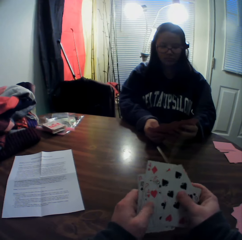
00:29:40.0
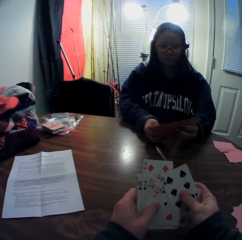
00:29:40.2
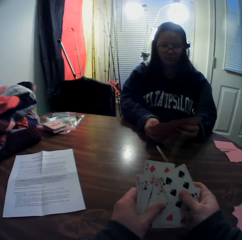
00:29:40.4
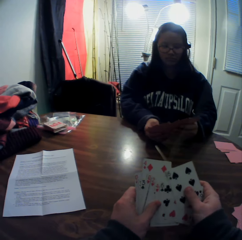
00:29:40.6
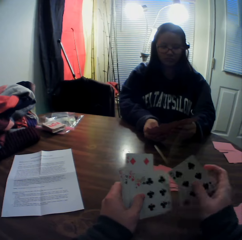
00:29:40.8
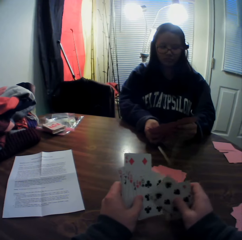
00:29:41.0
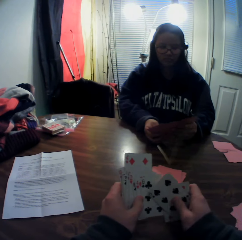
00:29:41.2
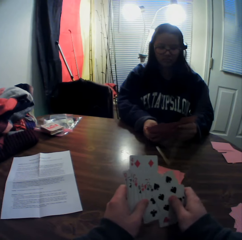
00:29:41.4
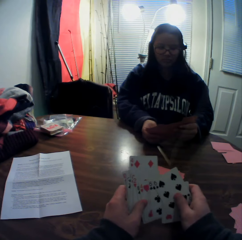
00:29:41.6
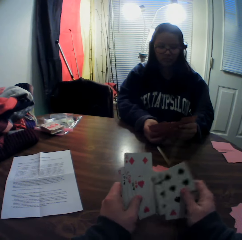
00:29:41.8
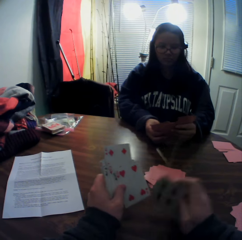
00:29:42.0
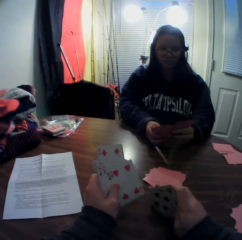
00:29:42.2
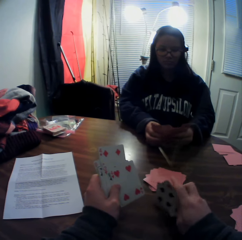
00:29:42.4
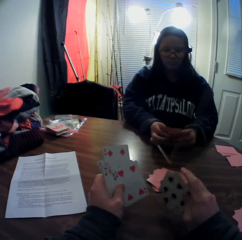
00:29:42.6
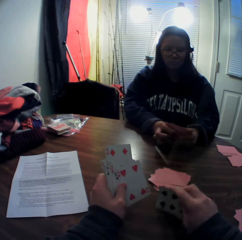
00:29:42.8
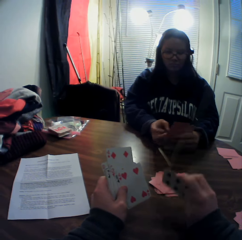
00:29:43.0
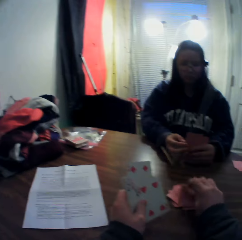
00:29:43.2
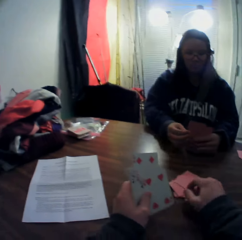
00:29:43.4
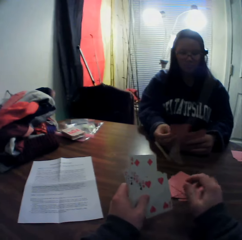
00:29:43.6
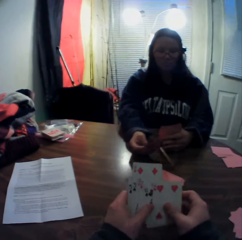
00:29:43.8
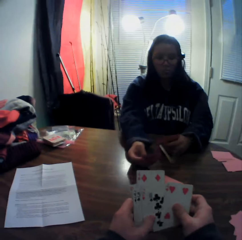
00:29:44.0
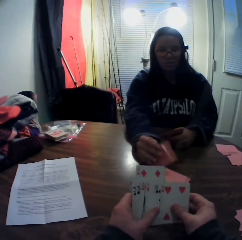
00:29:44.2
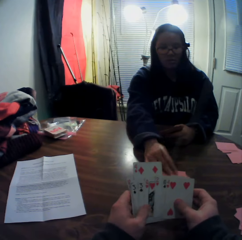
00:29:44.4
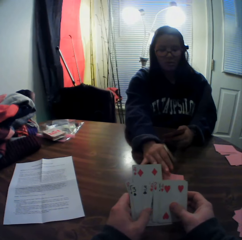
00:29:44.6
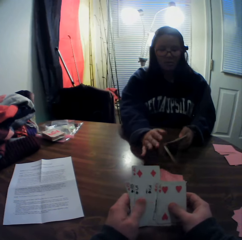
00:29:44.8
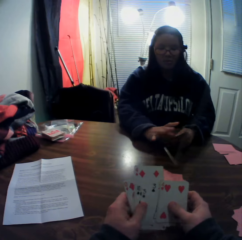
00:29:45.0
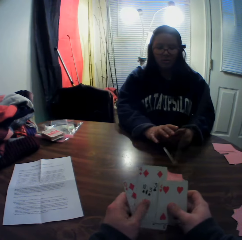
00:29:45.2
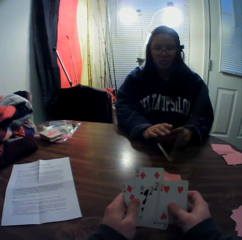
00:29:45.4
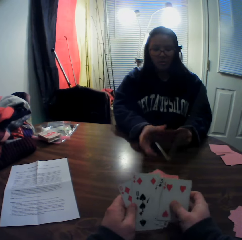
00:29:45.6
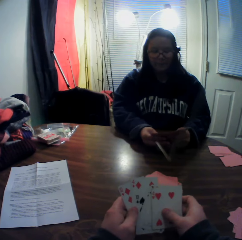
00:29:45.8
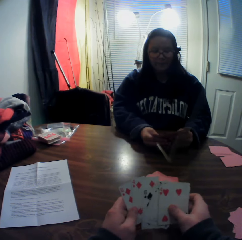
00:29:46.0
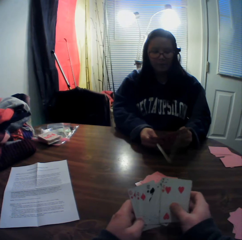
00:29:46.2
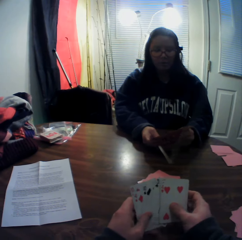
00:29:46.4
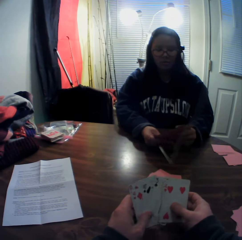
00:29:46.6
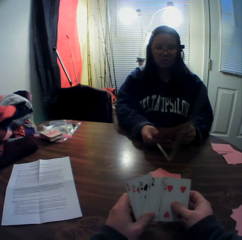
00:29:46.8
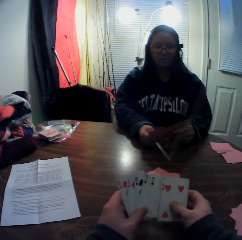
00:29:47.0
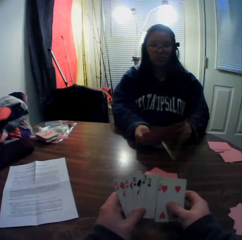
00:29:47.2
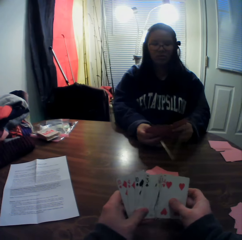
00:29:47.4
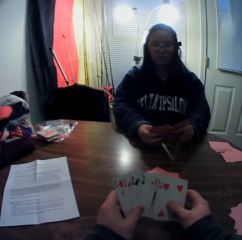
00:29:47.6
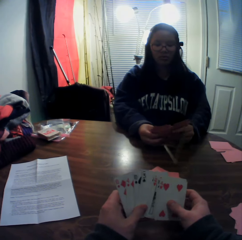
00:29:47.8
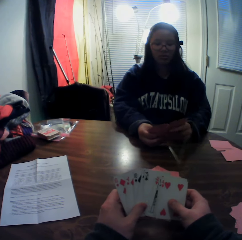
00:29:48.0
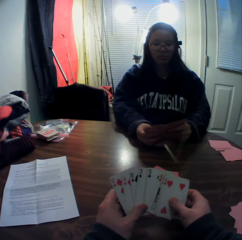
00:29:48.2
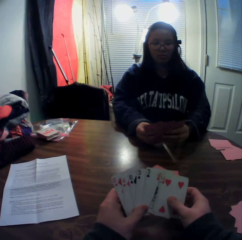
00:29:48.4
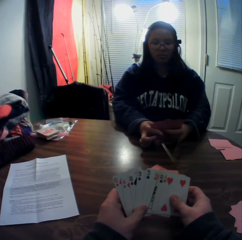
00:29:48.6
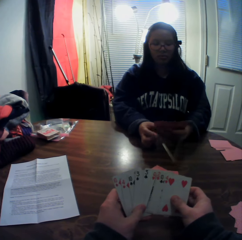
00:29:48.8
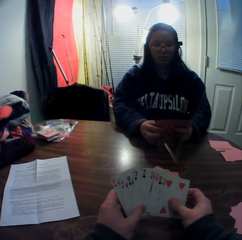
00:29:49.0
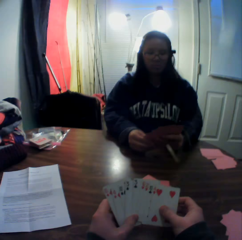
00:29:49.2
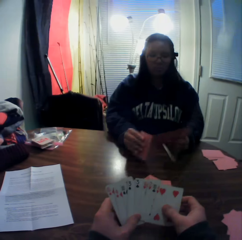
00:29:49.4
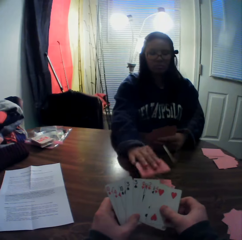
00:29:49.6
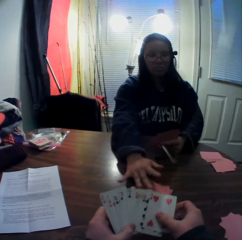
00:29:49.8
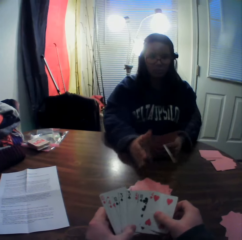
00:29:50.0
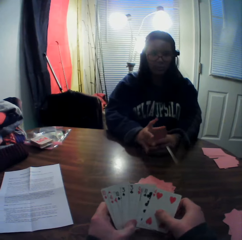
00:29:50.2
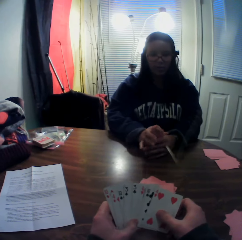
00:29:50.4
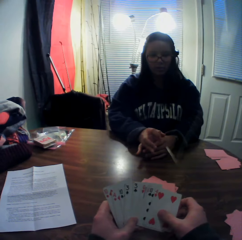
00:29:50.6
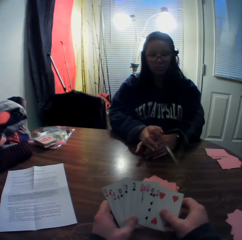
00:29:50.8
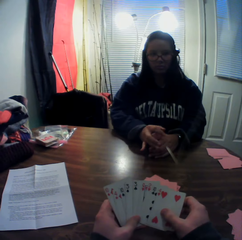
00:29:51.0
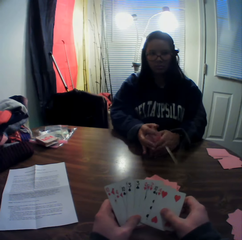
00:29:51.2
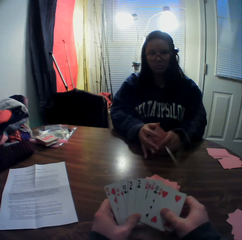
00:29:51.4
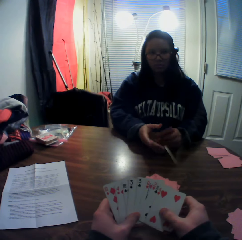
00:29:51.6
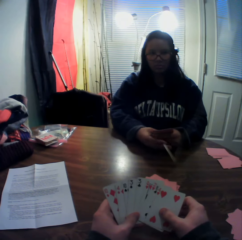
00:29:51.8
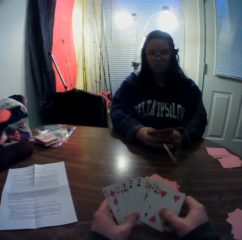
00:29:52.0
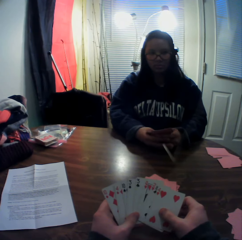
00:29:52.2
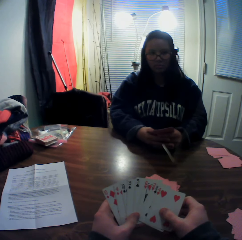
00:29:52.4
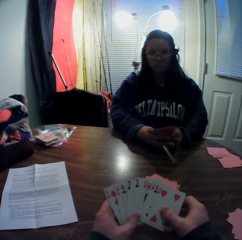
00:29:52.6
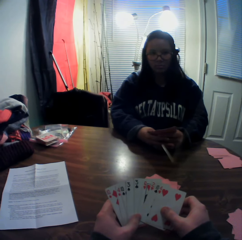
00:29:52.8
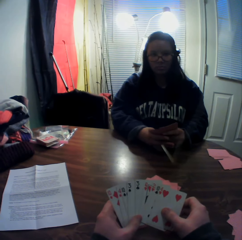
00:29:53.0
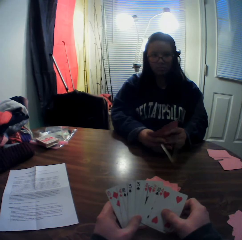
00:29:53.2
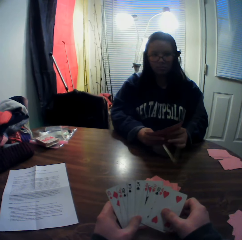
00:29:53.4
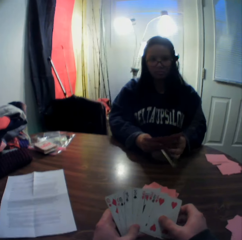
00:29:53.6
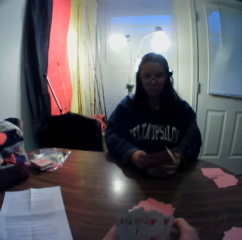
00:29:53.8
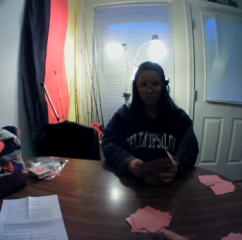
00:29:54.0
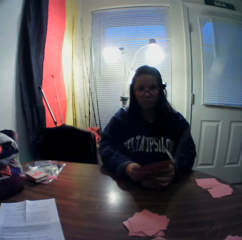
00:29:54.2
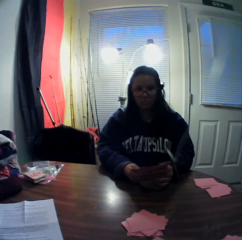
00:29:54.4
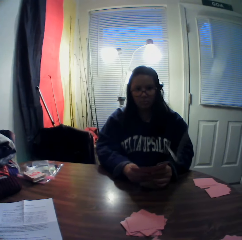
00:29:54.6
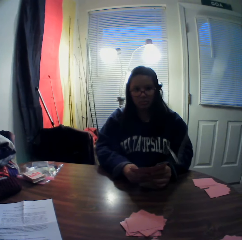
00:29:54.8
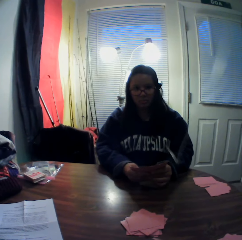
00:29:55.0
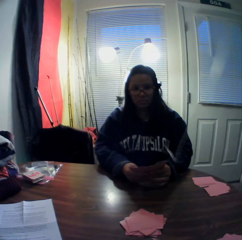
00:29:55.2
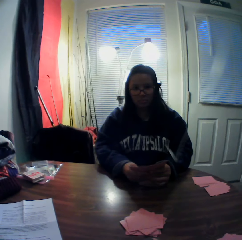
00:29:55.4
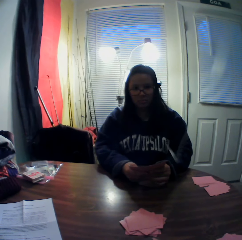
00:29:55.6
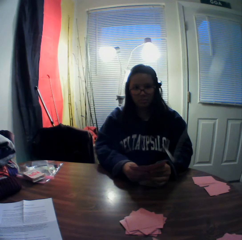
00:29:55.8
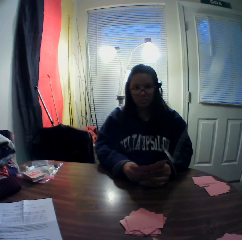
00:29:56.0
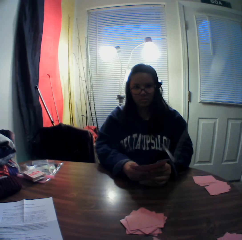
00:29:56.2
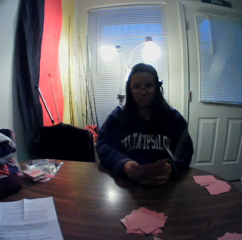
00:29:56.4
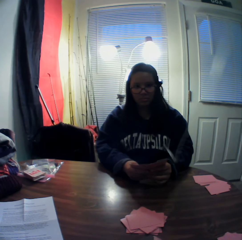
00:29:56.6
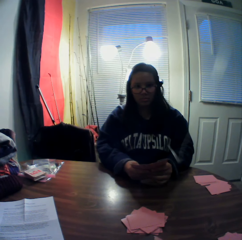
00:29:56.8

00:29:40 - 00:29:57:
The camera wearer picks playing cards from his hand. He hits the playing cards against the table. He places the cards onto the table. A woman picks a card from the stack of cards in her hands with her right hand. The woman places the card onto the table. The camera wearer flips through the stack of cards in his hands. The woman flips through the stack of cards in her hands. The woman picks a card from the stack of cards in her hands with her right hand. The woman places the card onto the table. The woman flips through the stack of cards in her hands.

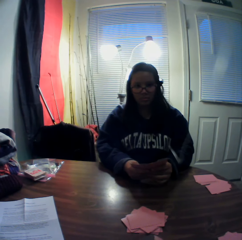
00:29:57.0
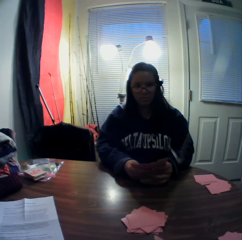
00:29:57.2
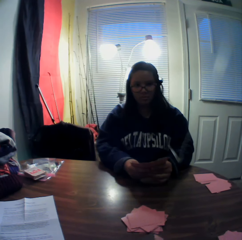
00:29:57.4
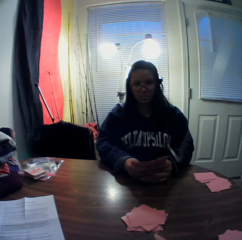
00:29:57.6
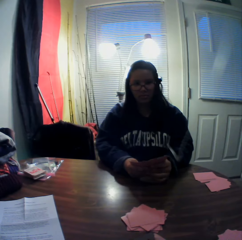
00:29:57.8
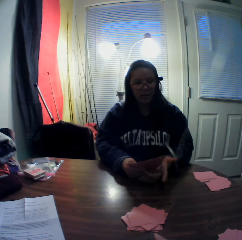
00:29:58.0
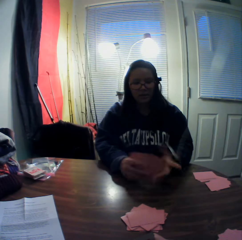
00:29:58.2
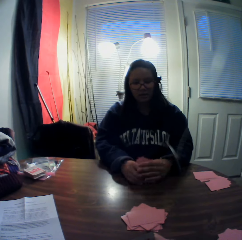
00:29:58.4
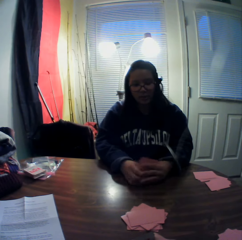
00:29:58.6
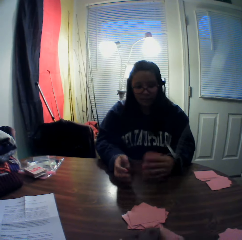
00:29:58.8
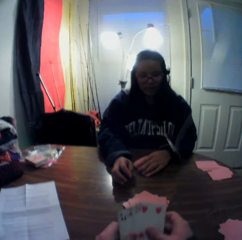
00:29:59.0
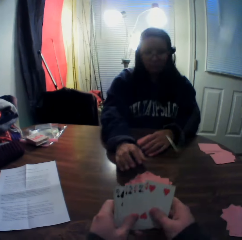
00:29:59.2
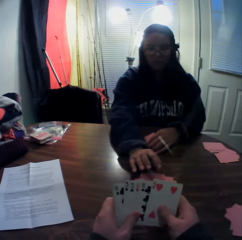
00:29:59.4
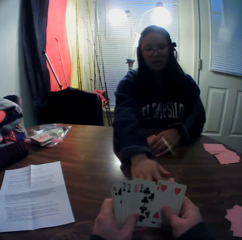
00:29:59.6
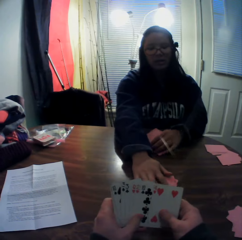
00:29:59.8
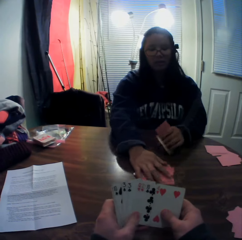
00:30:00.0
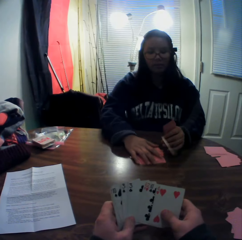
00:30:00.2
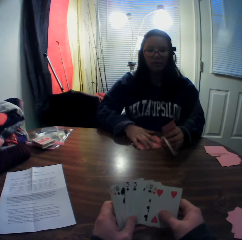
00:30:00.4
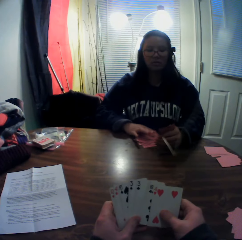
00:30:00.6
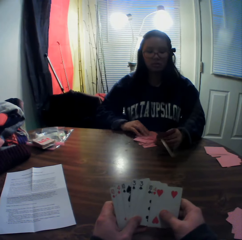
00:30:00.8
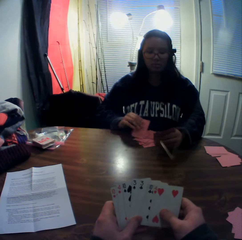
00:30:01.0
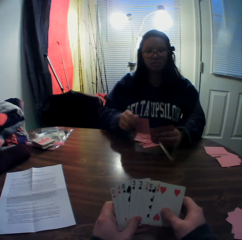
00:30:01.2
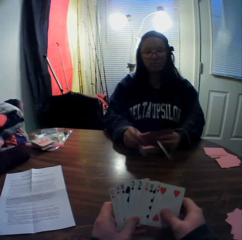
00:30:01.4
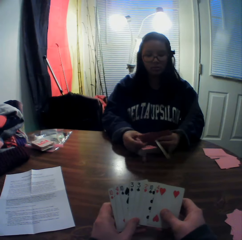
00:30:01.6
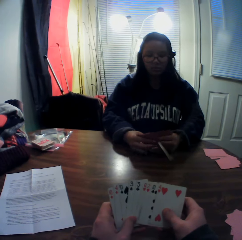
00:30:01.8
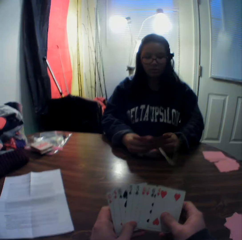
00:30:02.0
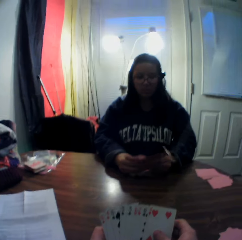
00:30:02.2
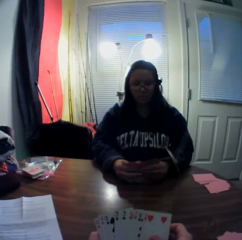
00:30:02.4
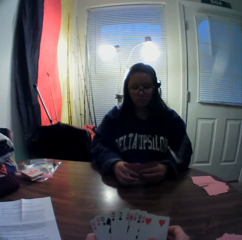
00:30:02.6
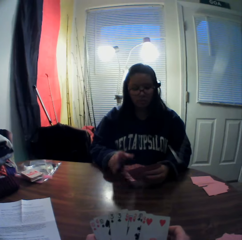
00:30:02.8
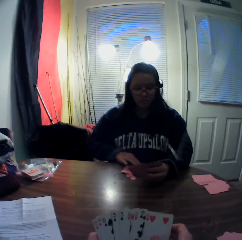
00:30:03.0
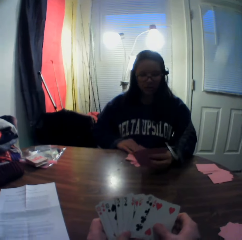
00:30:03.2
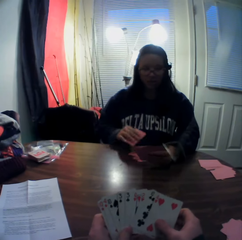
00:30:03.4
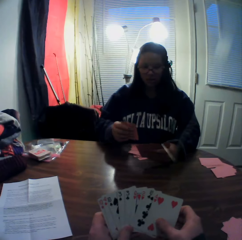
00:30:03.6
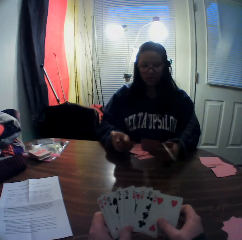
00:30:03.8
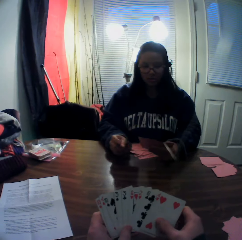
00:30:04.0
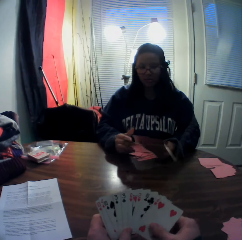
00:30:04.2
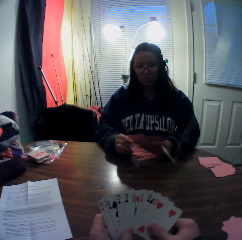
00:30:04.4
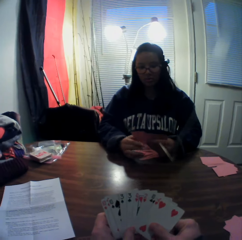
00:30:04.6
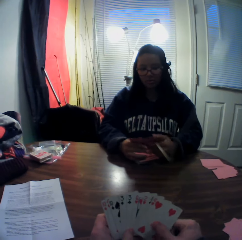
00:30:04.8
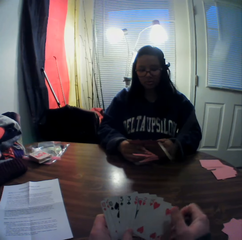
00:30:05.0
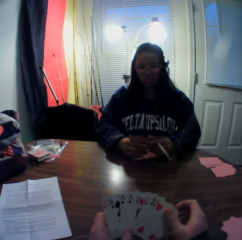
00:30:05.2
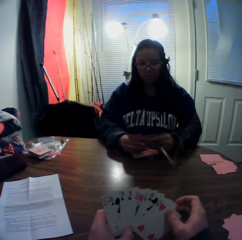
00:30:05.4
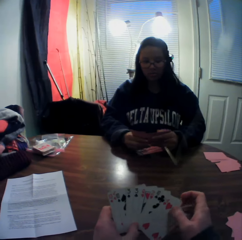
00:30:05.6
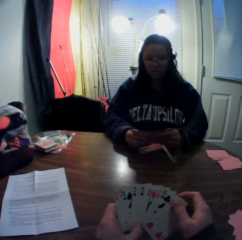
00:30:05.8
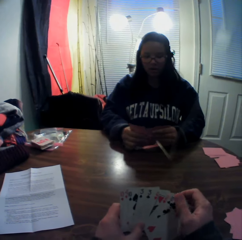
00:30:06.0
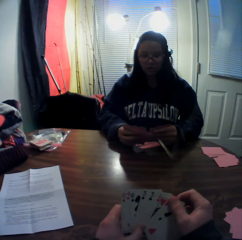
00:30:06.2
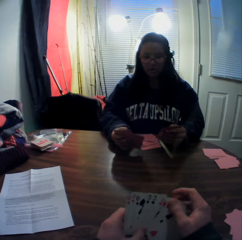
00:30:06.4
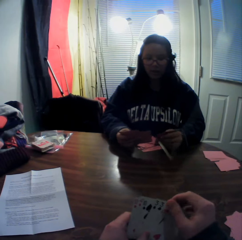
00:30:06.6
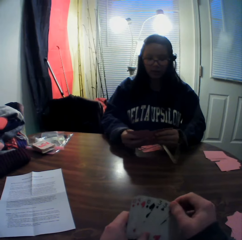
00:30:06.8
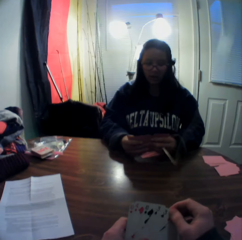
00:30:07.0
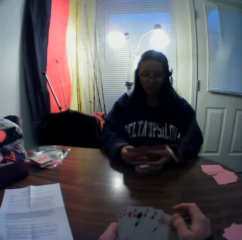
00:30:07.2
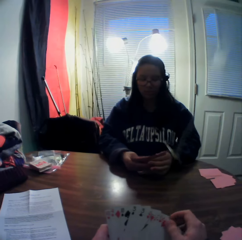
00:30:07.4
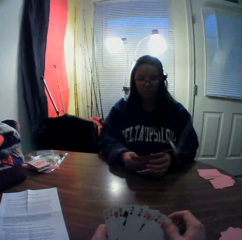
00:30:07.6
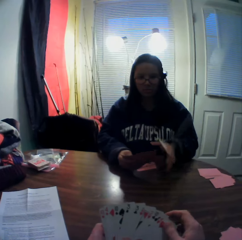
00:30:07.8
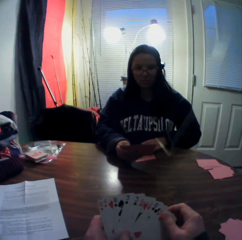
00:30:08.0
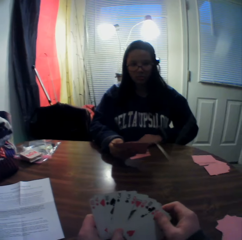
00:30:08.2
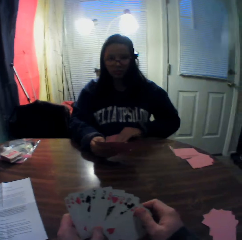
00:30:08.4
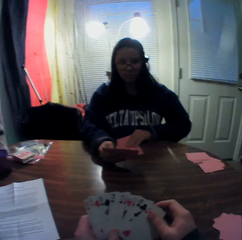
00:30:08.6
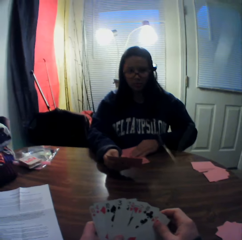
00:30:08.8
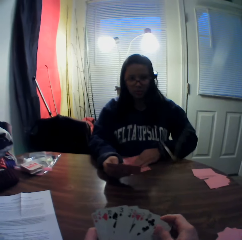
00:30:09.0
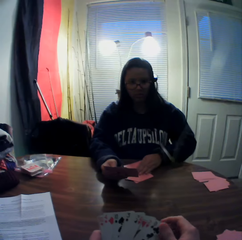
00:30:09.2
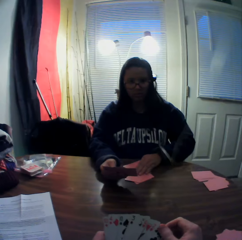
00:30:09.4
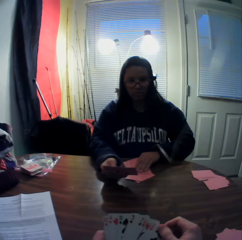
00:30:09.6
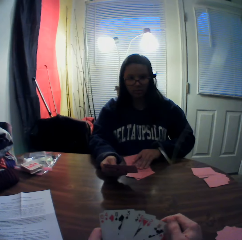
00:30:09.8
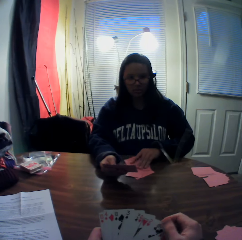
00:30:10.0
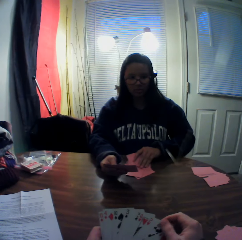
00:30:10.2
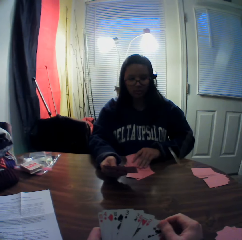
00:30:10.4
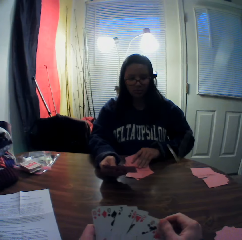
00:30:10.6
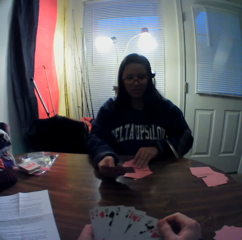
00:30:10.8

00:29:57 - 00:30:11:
A woman moves the stack of cards on the table with her right hand. The woman picks a card from the stack of cards on the table with her right hand. The woman holds the playing card. The woman adds the card to the stack of cards in her hands. The woman picks a card from the stack of cards on the table with her right hand. The woman adds the card to the stack of cards in her hands. The woman holds the playing card. The woman flips through the stack of cards in her hands. The woman picks cards from the stack of cards on the table with her left hand.
